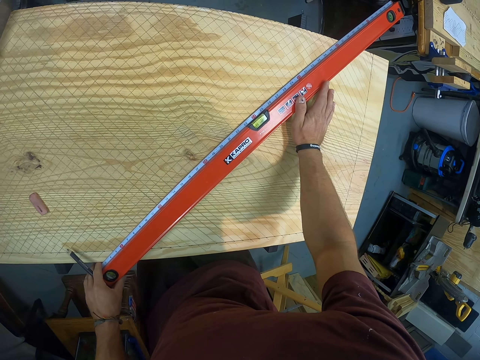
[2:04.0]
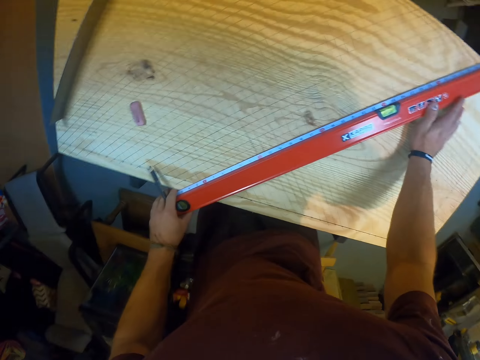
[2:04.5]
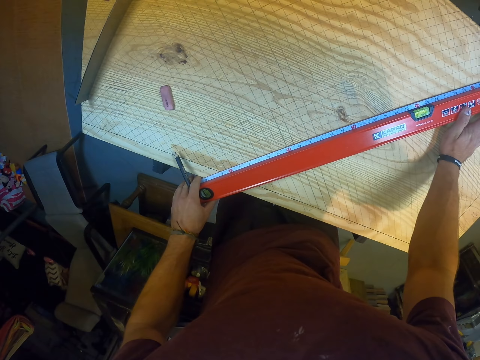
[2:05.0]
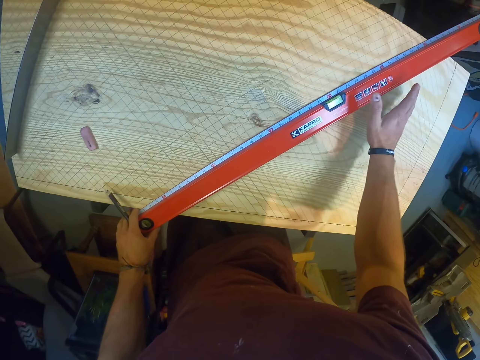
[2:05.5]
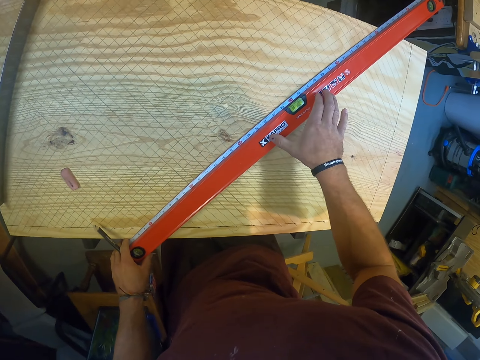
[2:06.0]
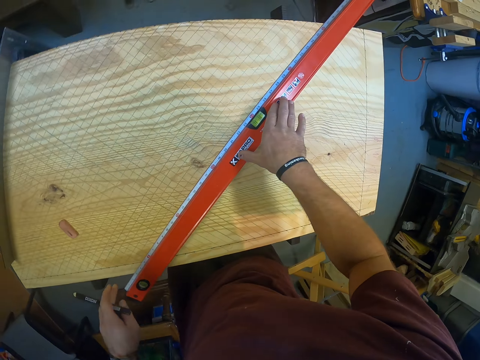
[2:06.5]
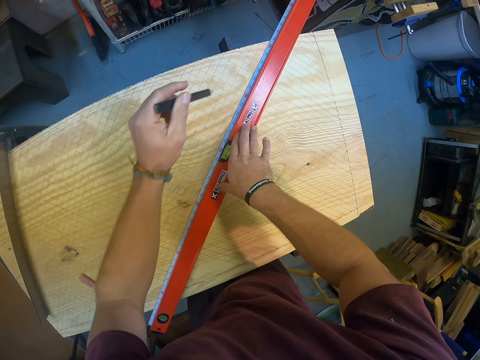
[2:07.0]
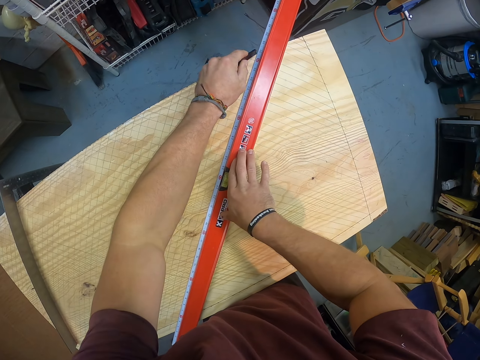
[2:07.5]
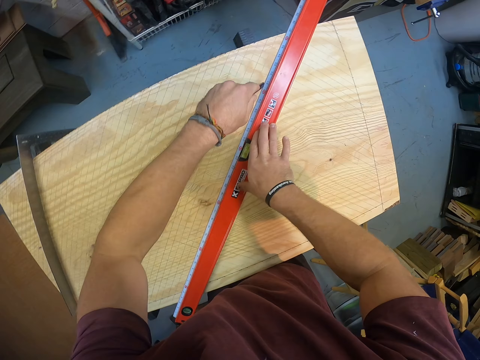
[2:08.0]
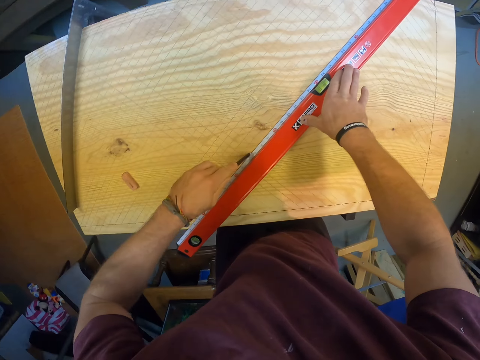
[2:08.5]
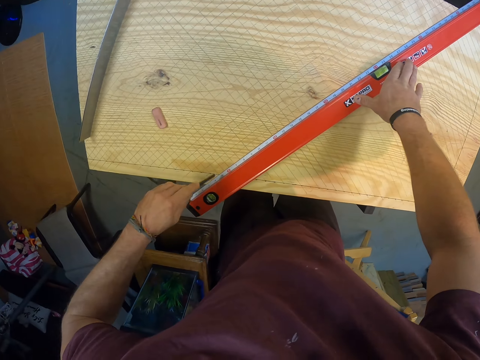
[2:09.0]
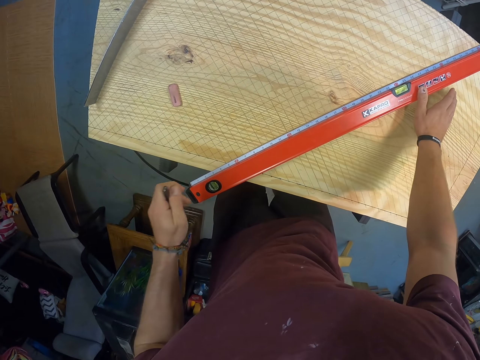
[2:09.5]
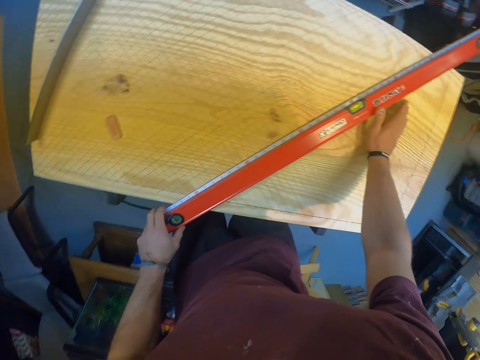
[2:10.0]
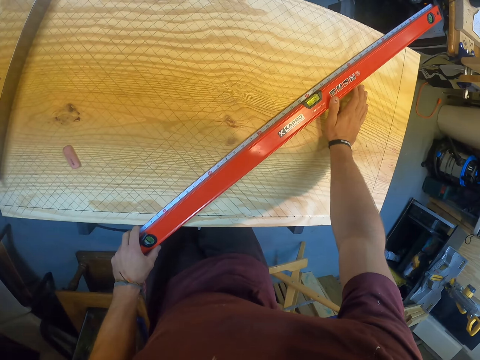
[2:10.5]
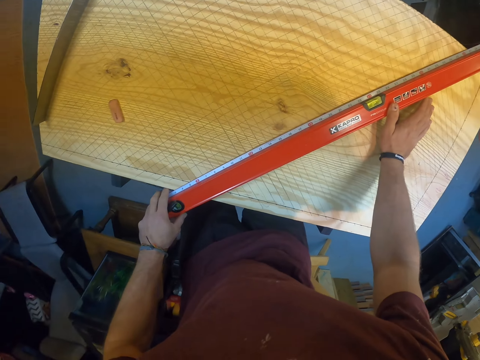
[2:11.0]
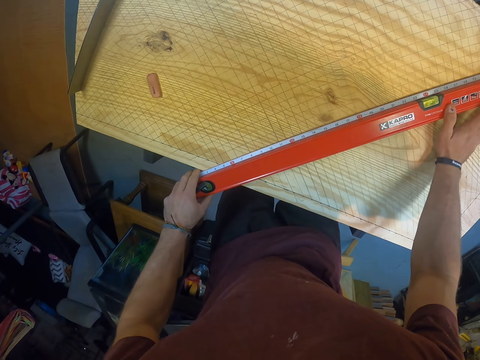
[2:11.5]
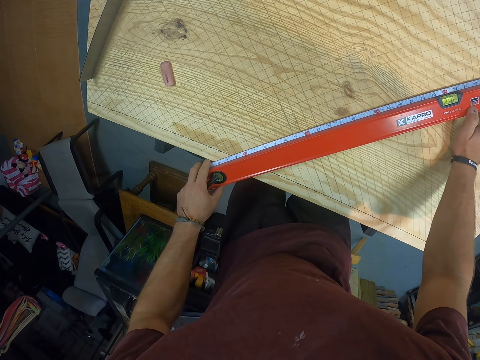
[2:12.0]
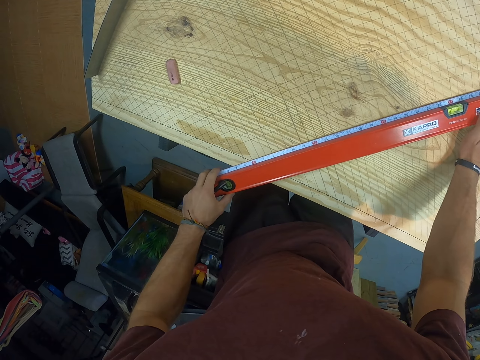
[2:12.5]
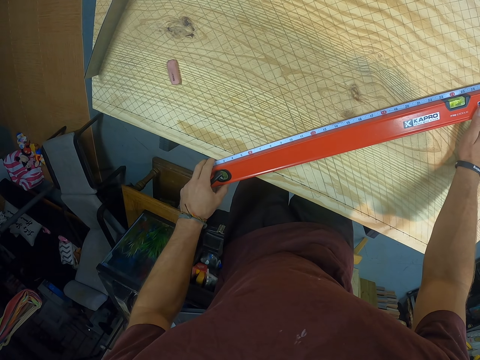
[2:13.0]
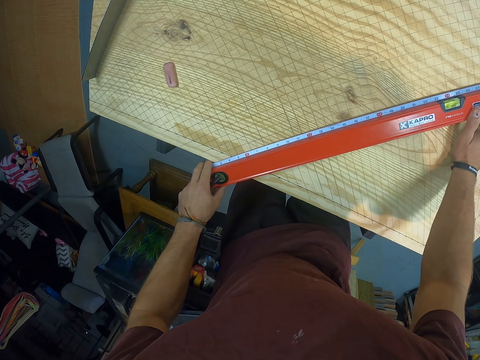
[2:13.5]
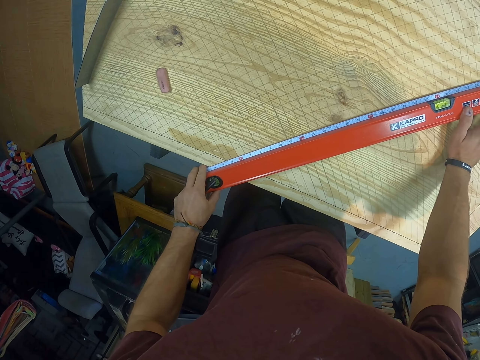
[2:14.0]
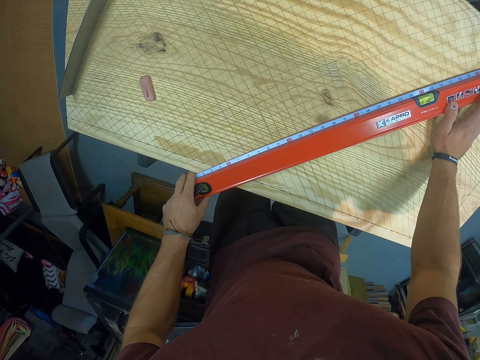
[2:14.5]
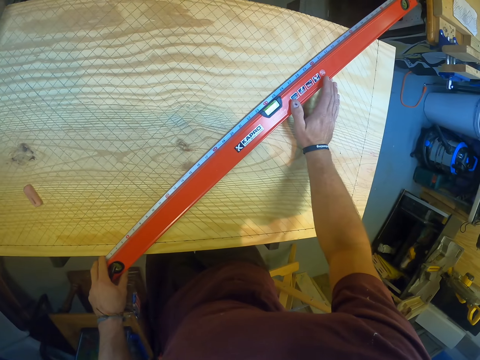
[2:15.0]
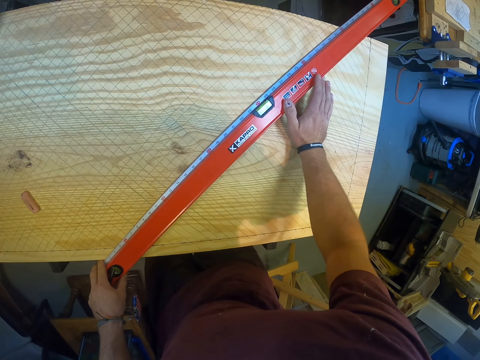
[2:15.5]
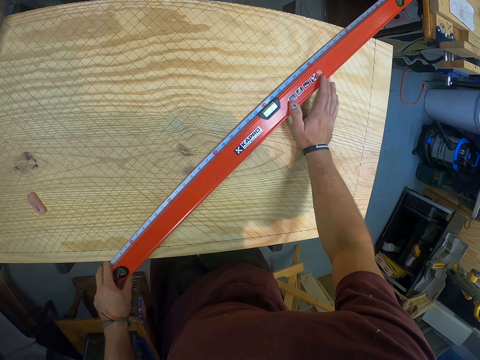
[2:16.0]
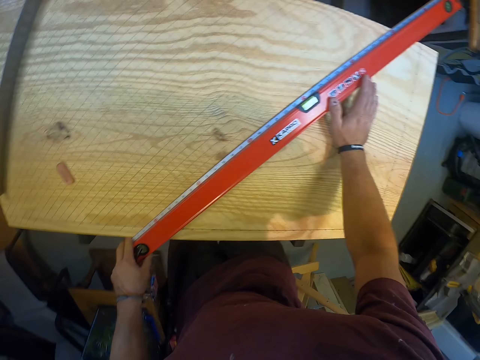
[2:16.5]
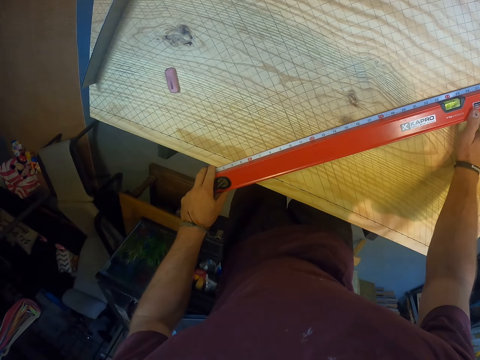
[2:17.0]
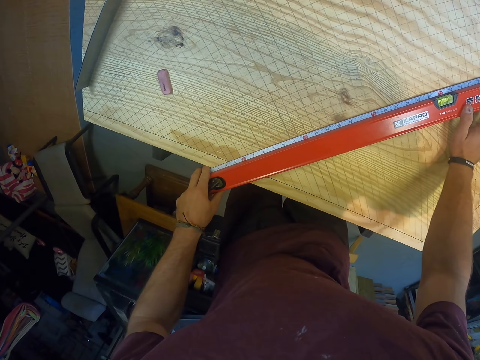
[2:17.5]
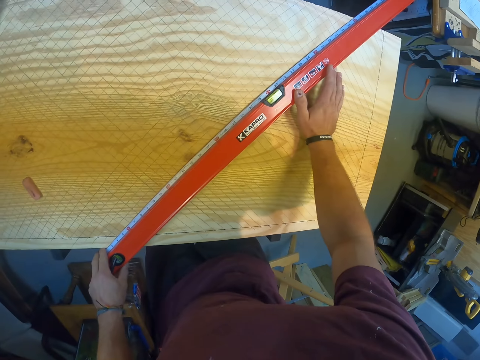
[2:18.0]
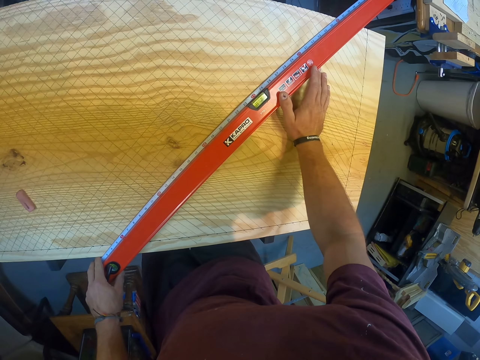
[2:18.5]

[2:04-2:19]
The camera wearer draws a line on the plywood with the pencil in his left hand. He adjusts the spirit-level measuring ruler on the plywood with his hands. He measures.

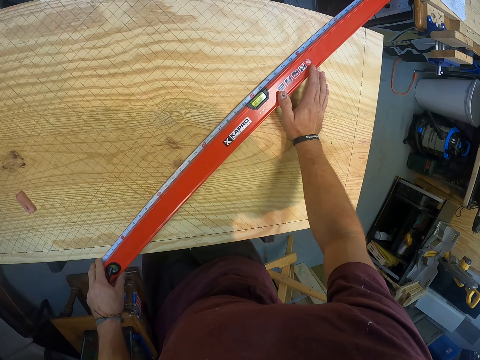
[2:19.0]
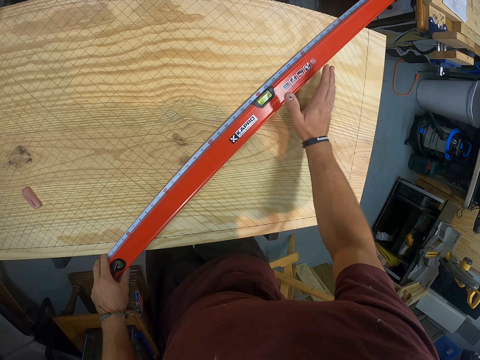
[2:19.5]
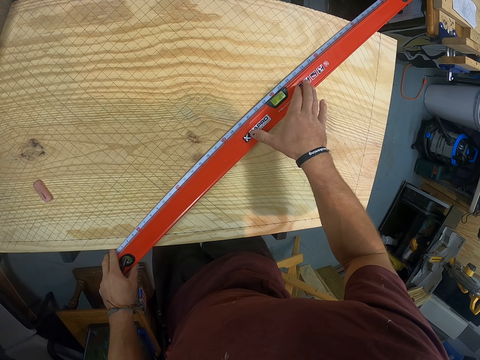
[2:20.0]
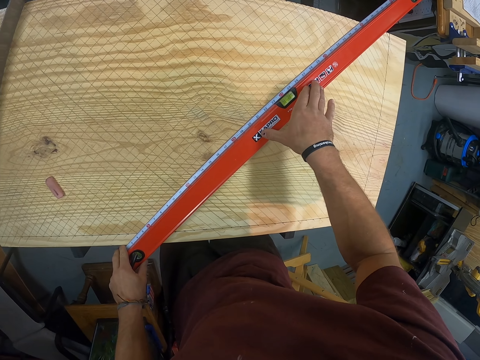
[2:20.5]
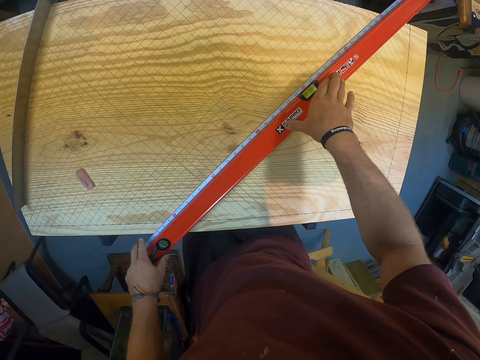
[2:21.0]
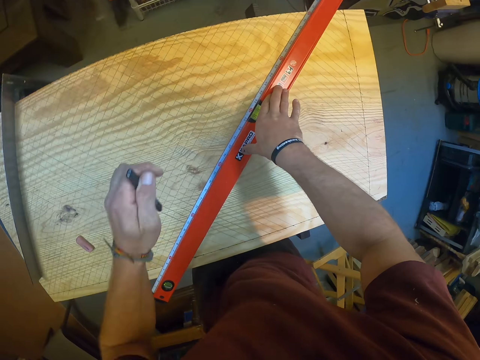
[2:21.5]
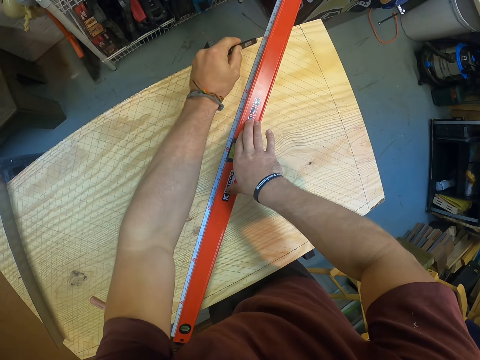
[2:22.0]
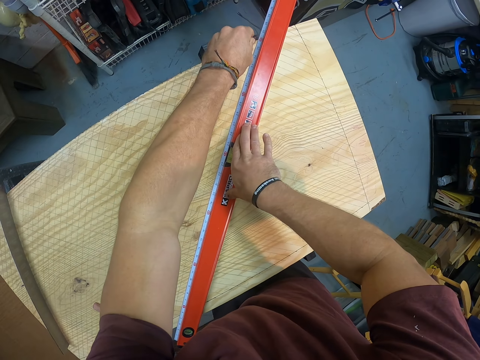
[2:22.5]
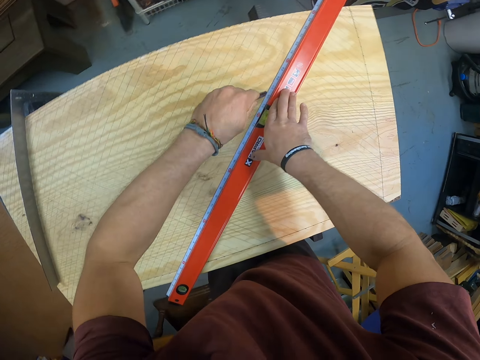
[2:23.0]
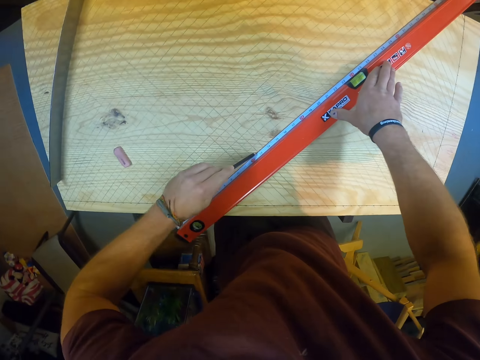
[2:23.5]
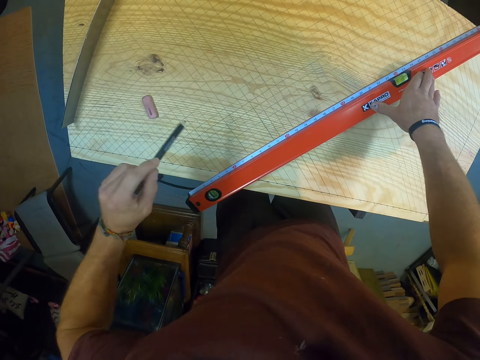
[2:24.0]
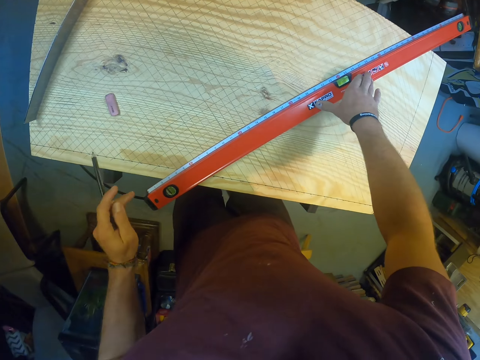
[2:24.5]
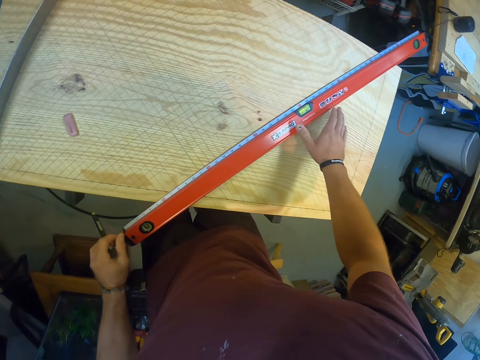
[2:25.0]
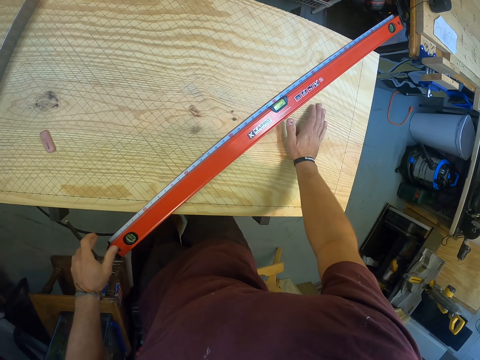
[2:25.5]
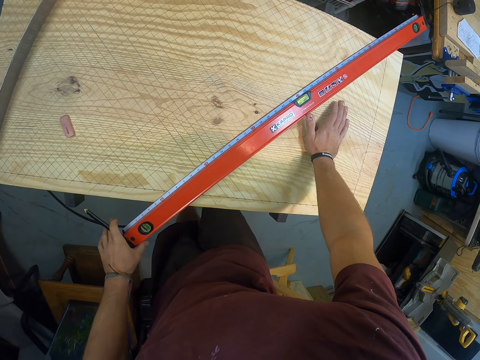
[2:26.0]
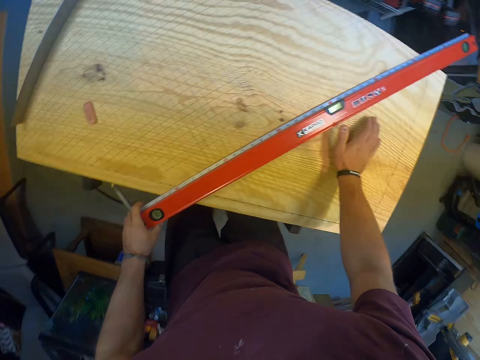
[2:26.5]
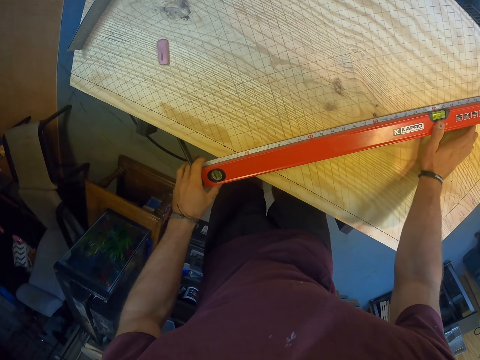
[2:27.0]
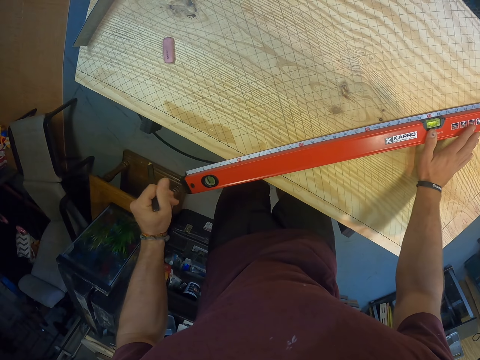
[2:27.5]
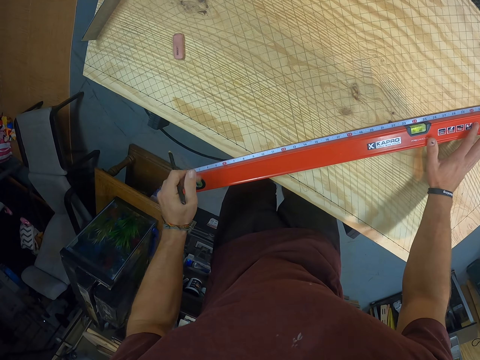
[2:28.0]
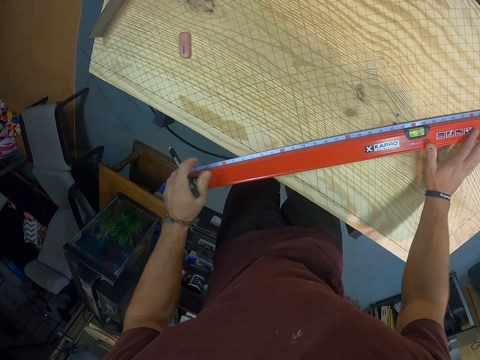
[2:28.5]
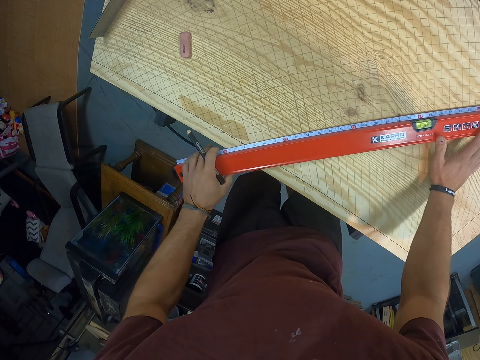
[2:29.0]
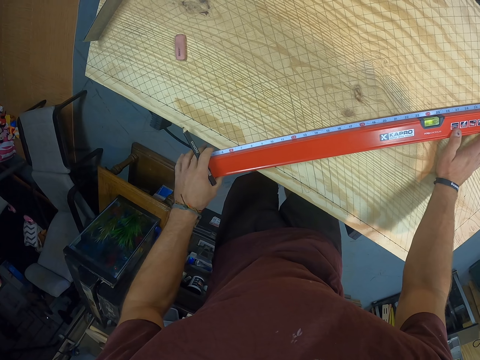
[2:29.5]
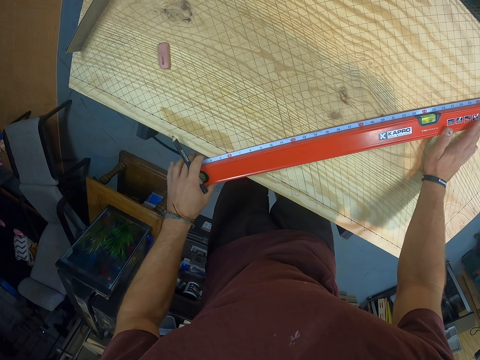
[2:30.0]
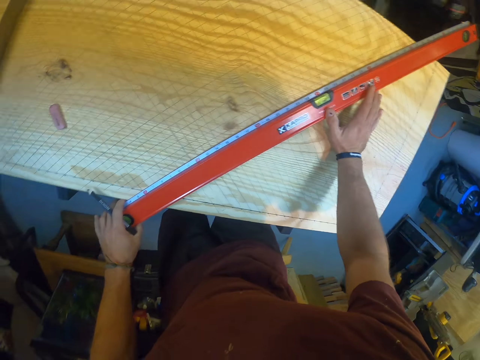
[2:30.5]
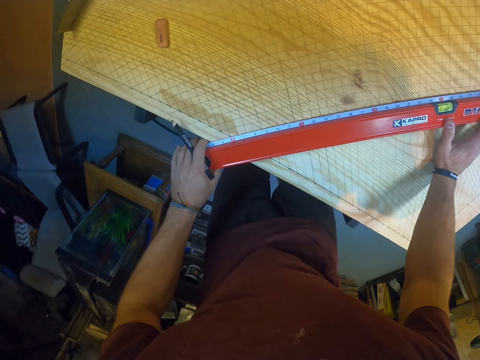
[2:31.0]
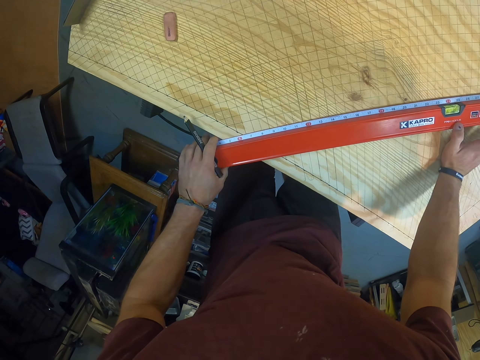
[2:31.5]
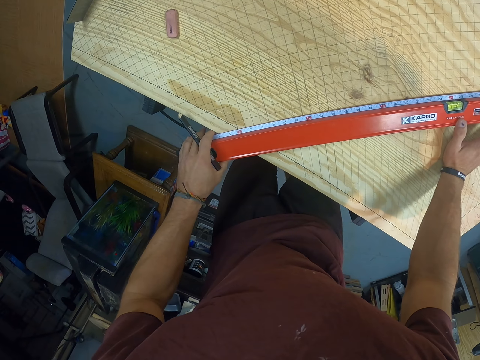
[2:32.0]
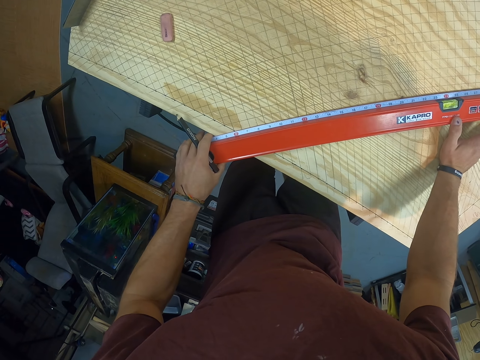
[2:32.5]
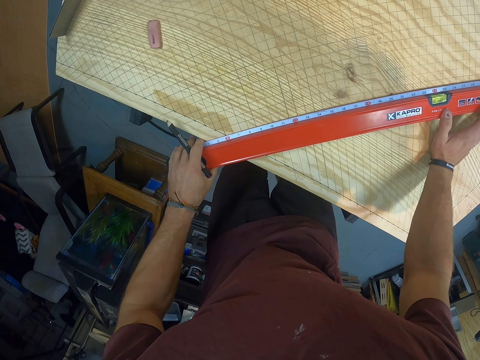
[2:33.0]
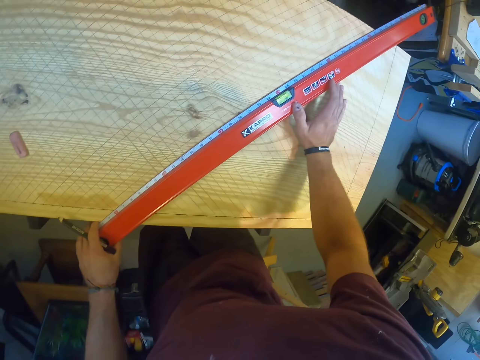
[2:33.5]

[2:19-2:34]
The camera wearer draws a line on the plywood with the pencil in his left hand. He adjusts the spirit-level measuring ruler on the plywood with his hands. He measures.
